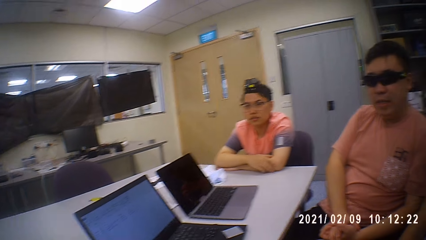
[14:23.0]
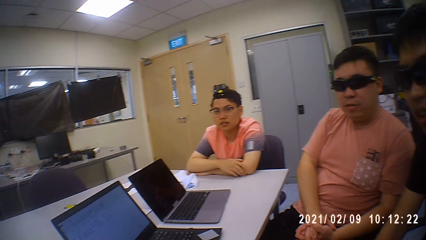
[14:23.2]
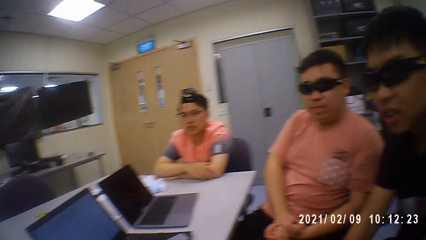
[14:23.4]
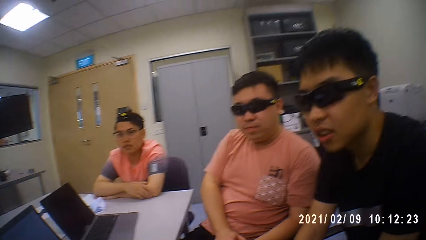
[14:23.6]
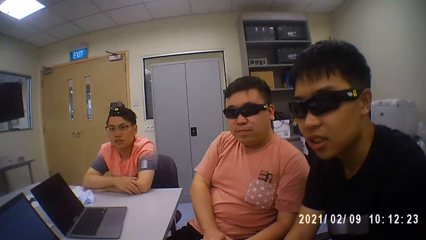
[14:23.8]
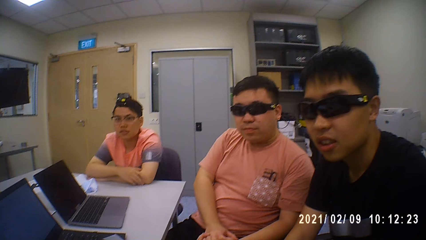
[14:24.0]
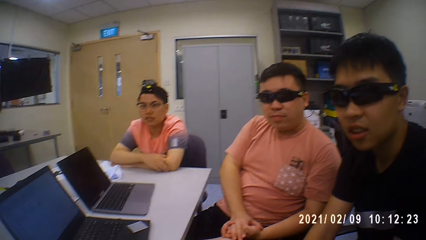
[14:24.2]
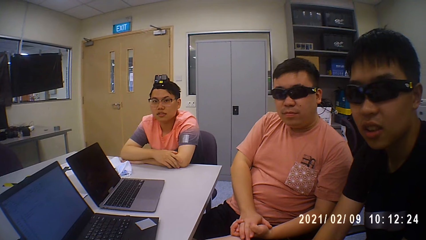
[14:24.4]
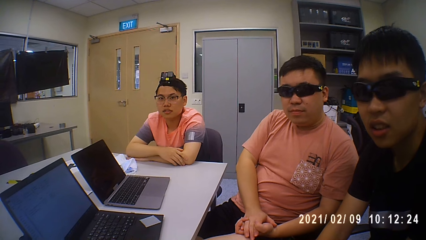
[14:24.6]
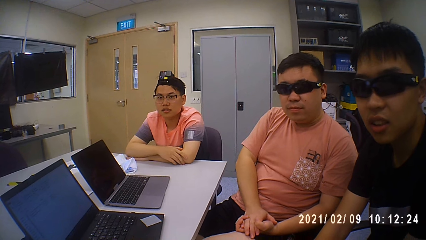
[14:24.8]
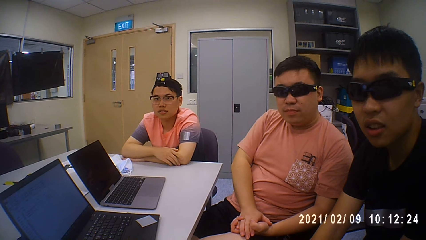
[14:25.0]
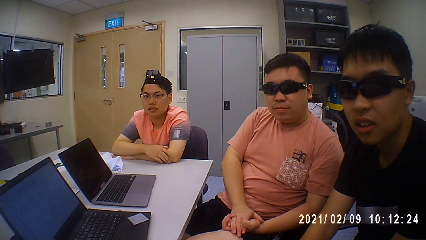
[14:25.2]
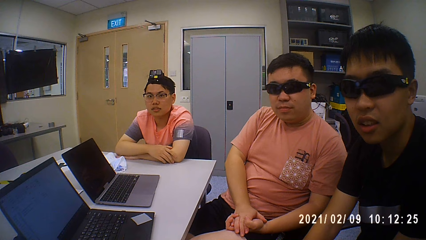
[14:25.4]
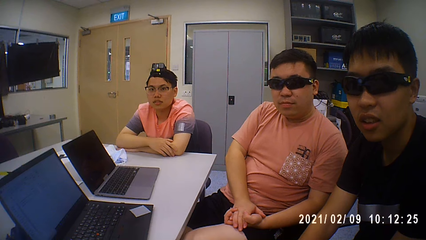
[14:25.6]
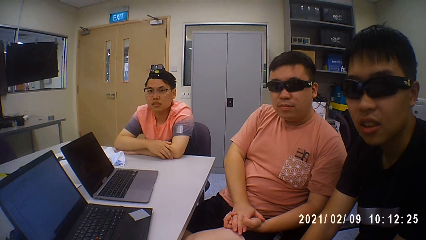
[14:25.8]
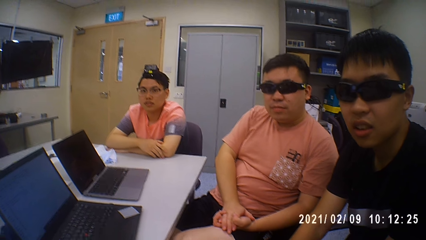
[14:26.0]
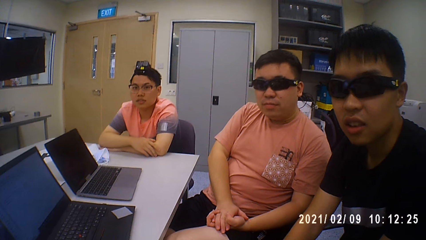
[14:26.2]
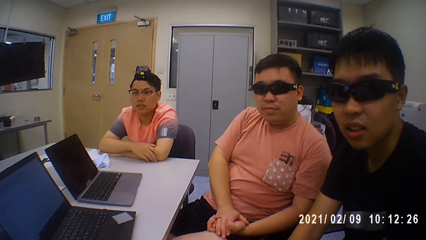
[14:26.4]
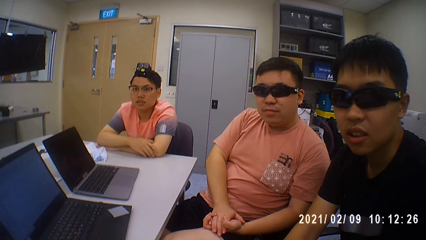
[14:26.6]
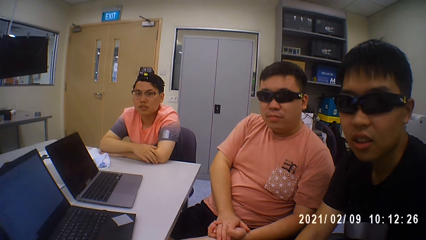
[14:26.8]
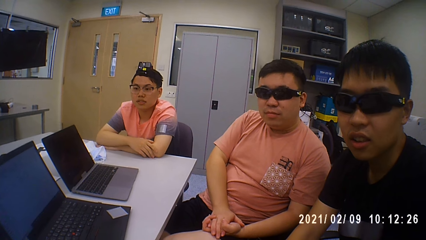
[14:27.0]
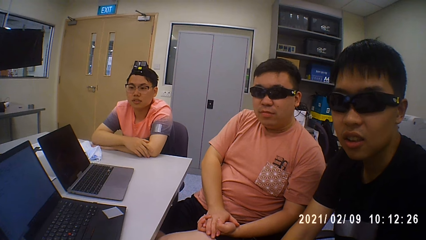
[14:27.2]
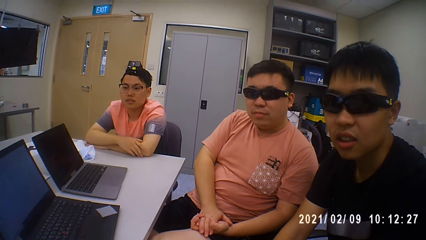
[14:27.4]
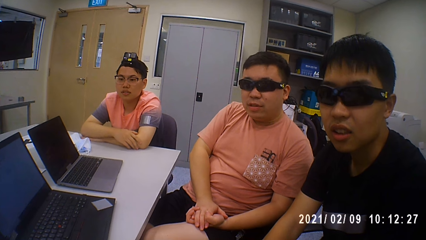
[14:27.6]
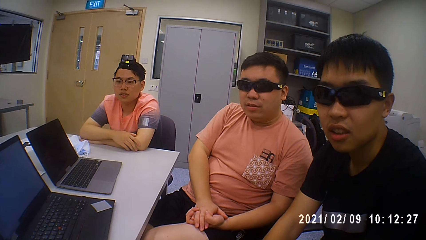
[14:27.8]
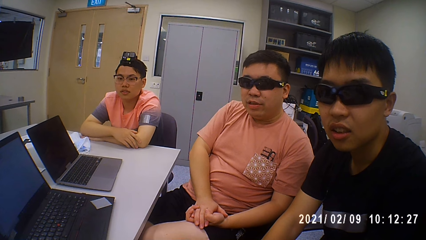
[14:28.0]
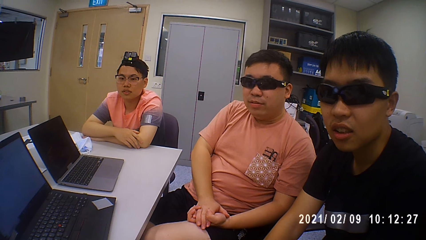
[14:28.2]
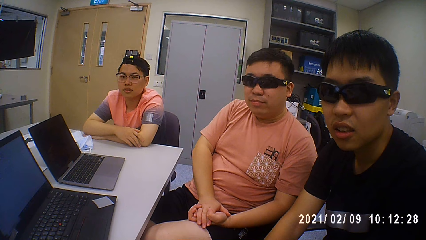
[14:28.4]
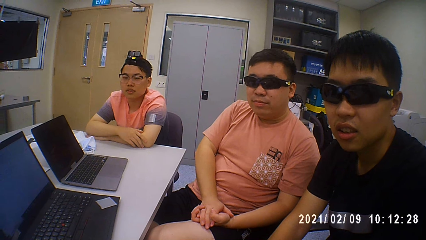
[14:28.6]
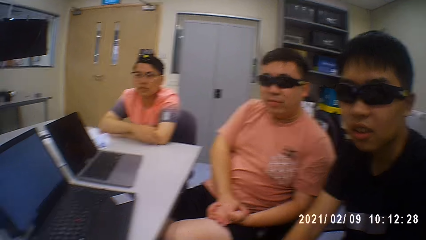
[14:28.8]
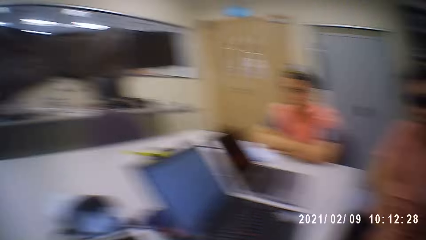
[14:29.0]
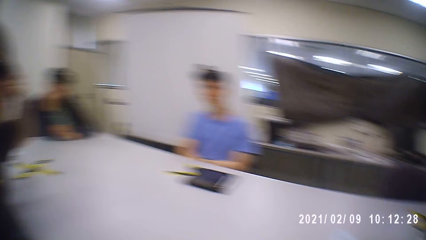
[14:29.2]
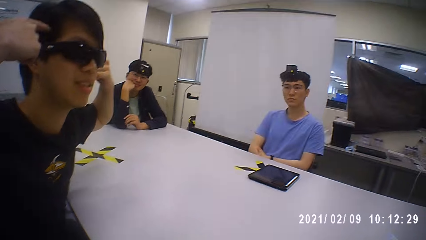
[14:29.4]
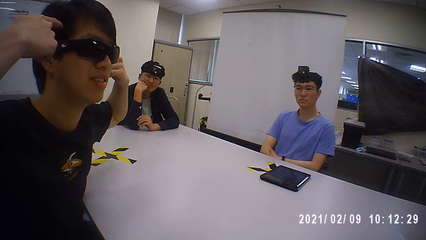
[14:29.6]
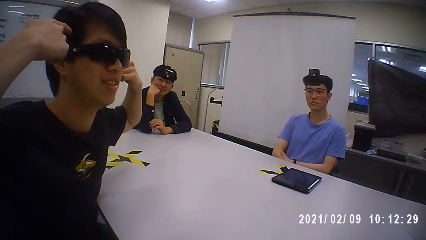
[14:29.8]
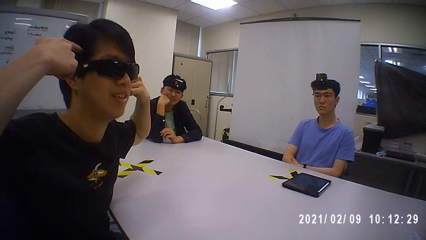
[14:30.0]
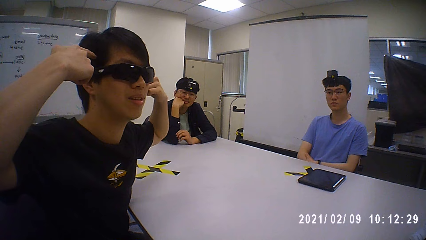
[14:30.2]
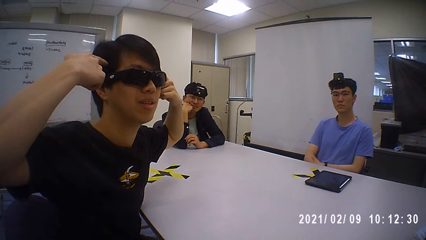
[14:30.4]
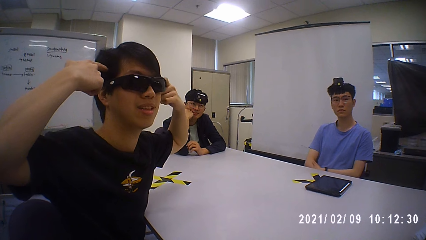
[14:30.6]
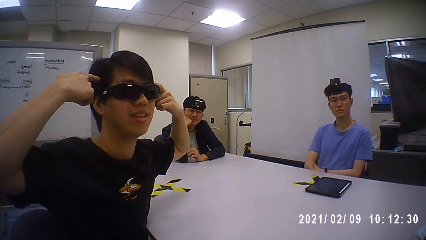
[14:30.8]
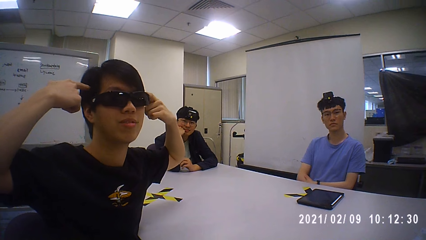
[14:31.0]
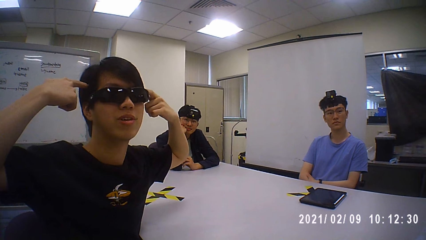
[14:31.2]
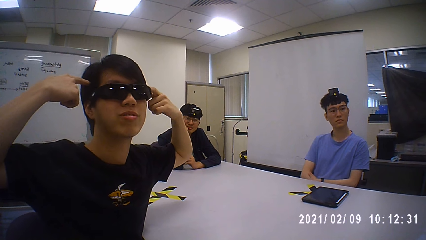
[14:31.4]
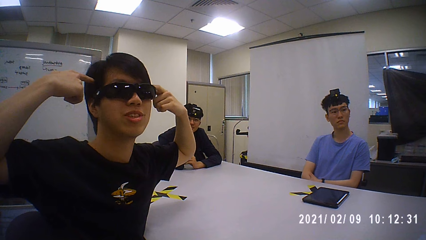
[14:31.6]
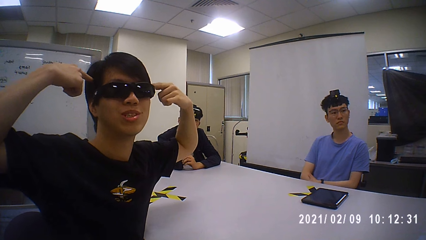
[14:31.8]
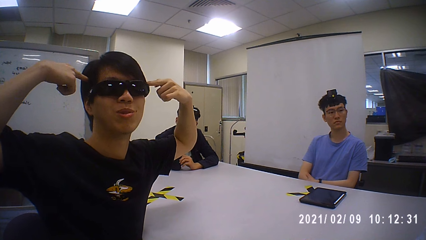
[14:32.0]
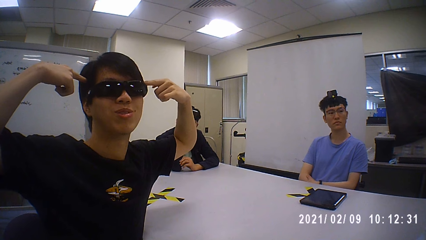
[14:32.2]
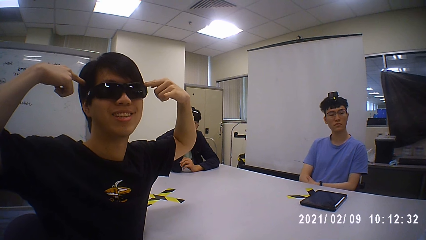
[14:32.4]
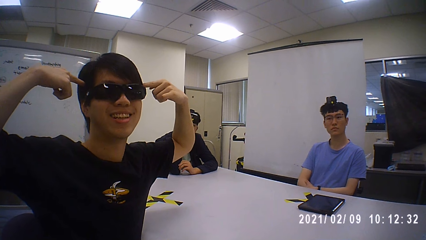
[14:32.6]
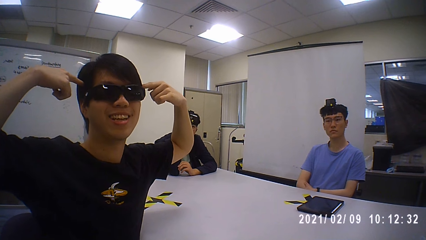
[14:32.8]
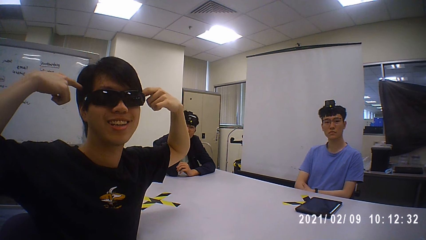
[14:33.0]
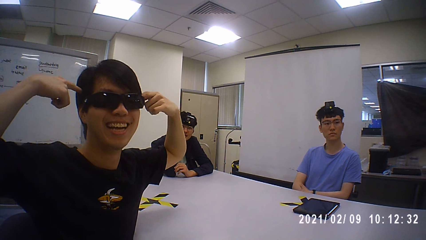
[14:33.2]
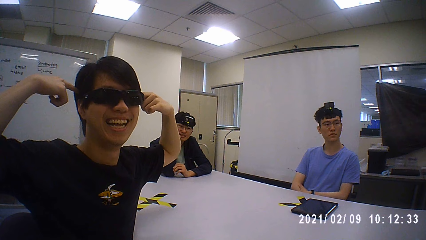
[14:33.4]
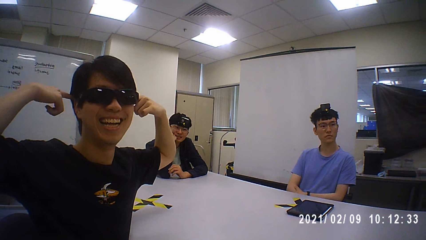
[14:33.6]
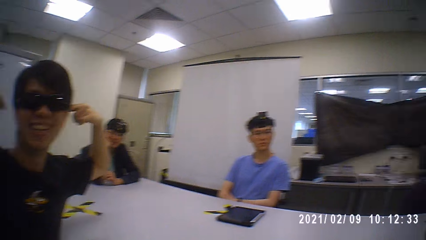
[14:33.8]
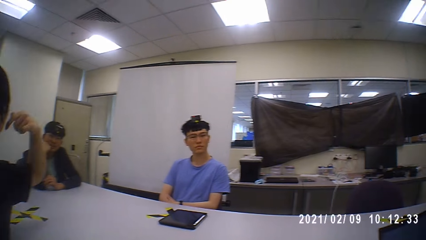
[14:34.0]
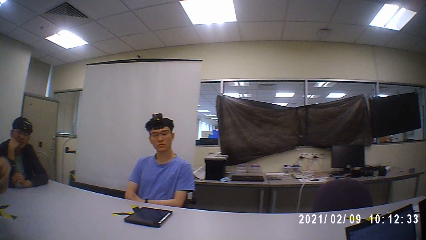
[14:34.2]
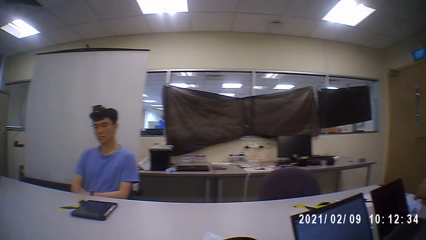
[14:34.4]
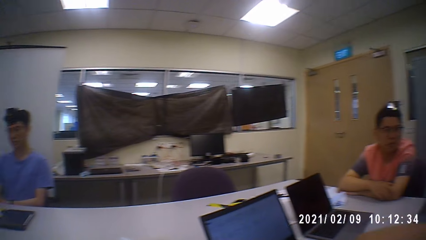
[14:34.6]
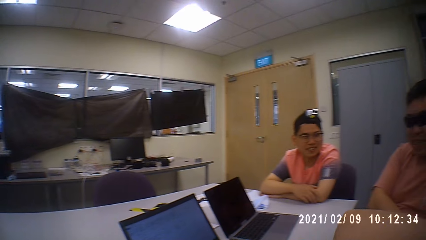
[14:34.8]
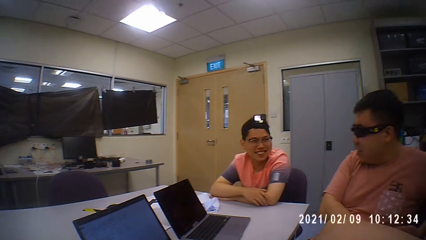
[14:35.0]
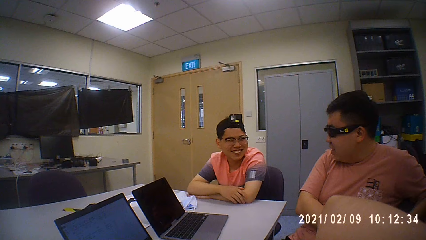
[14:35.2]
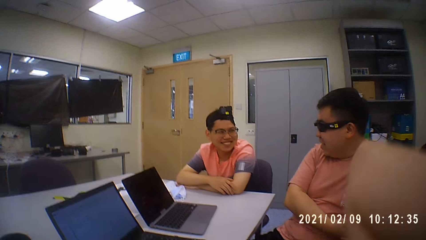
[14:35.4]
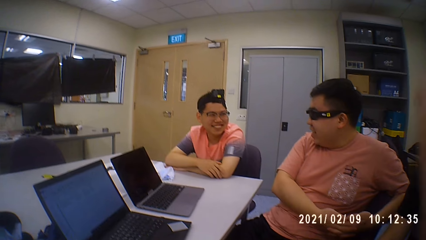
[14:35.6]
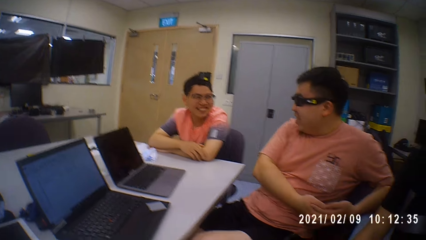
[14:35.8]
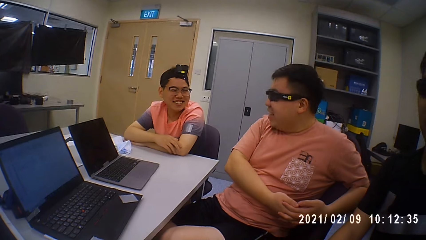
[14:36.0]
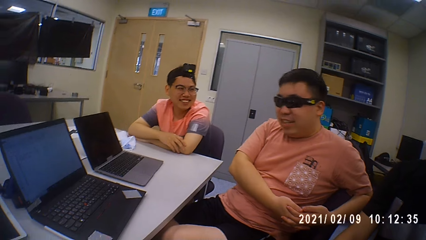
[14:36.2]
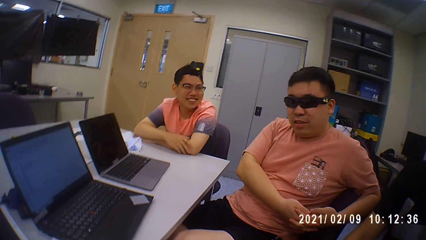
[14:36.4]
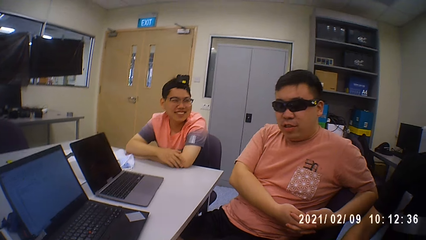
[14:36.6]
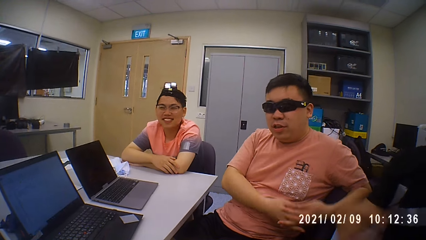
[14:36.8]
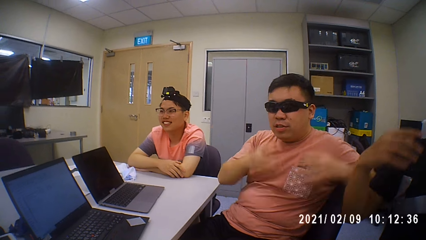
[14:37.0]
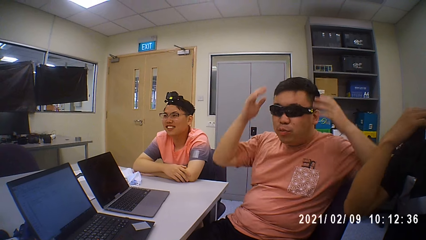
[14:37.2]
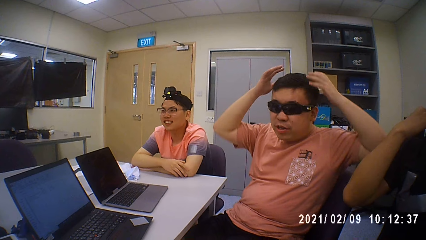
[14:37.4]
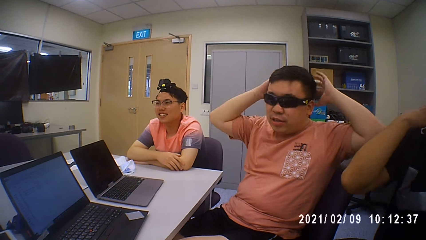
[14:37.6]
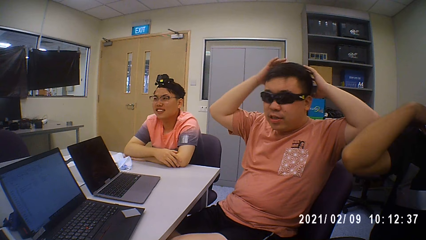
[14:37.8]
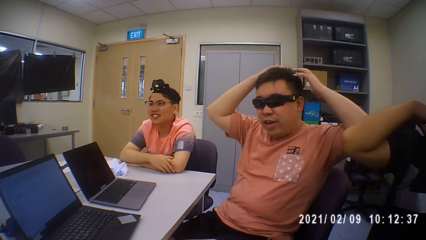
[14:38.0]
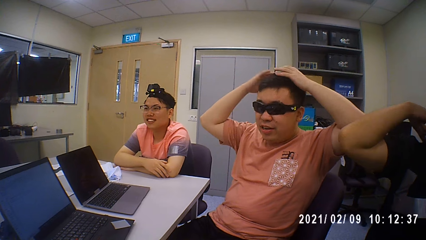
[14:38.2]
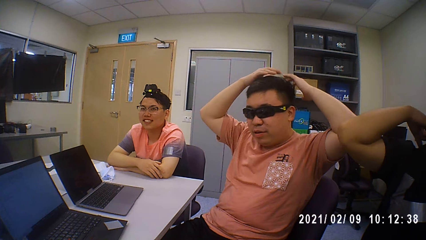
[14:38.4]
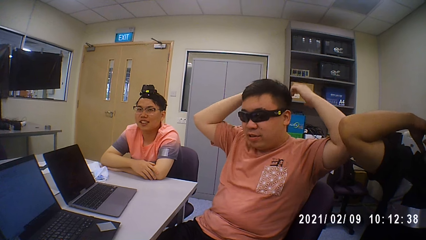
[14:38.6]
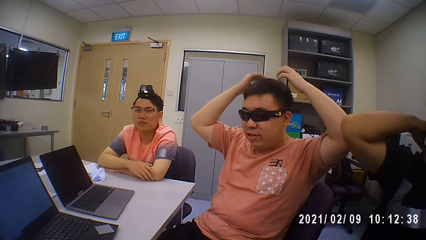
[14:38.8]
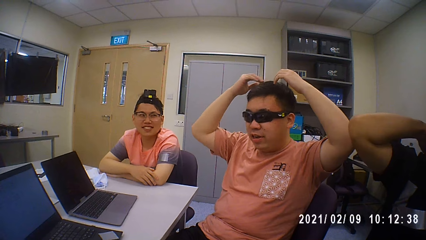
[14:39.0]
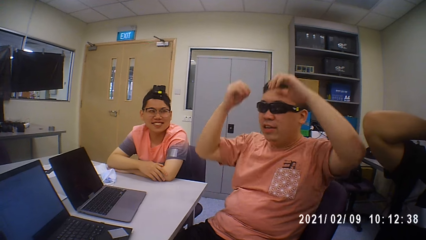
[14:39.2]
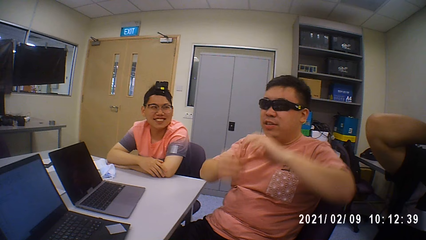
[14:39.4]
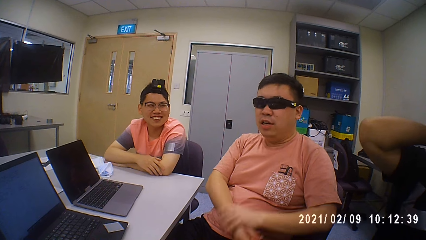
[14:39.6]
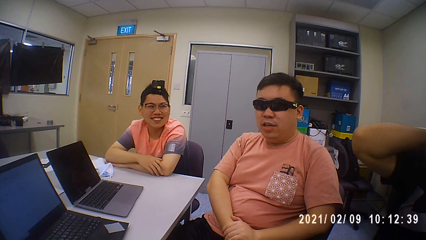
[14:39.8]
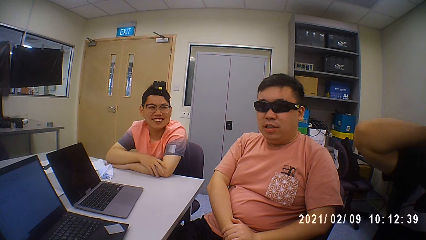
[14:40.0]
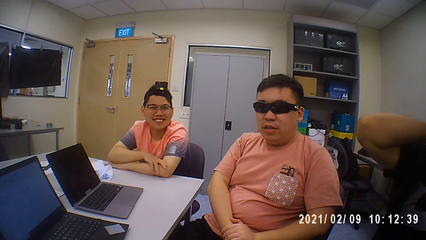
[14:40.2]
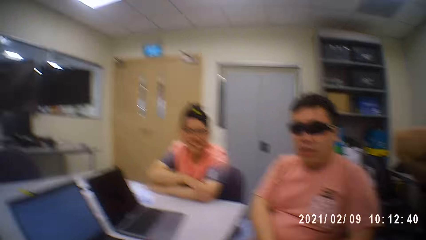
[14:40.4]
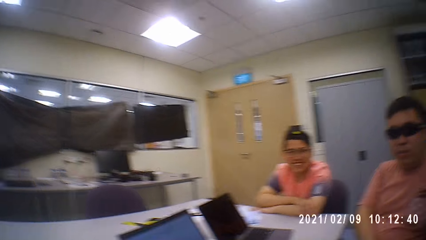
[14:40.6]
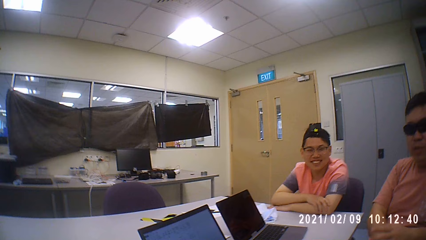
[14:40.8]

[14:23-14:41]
The camera wearer talks. A man places both hands on his head. A person talks to others. The camera wearer moves his hand. The person demonstrates with his hands.
